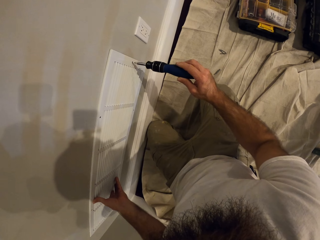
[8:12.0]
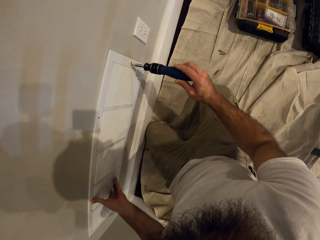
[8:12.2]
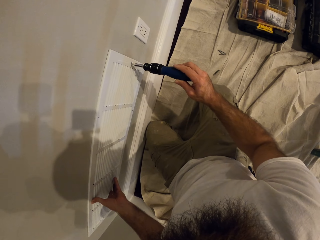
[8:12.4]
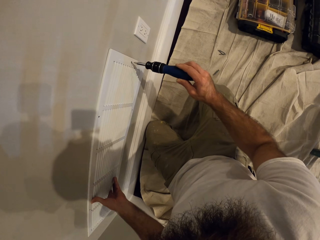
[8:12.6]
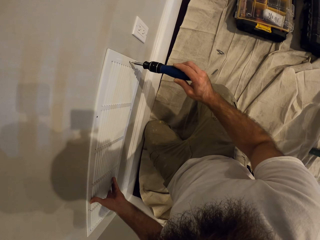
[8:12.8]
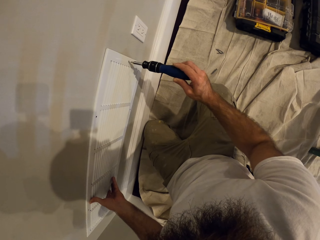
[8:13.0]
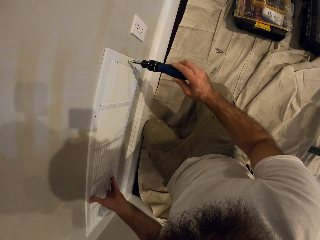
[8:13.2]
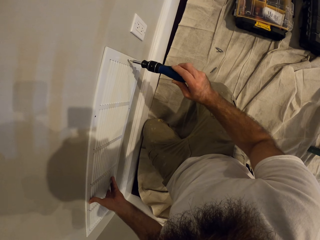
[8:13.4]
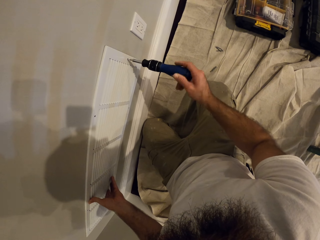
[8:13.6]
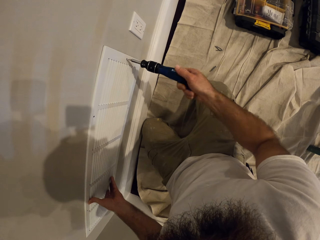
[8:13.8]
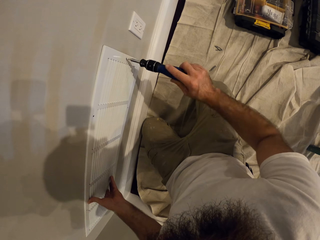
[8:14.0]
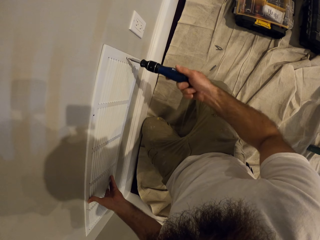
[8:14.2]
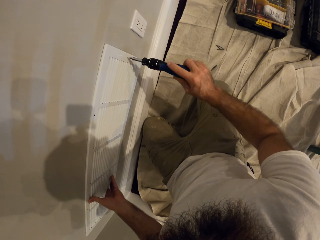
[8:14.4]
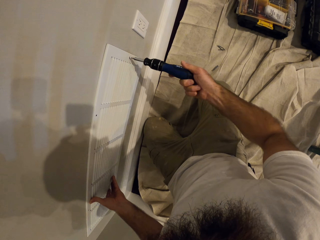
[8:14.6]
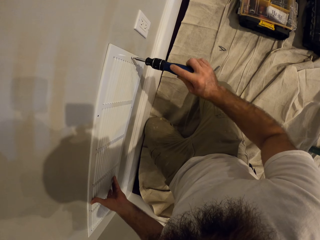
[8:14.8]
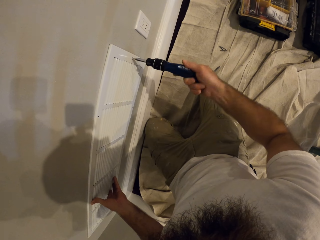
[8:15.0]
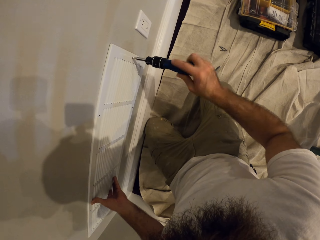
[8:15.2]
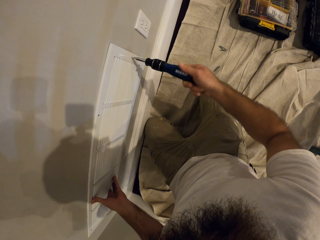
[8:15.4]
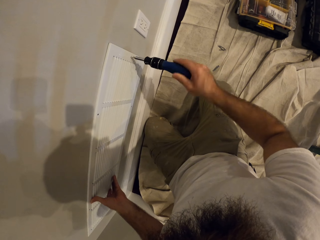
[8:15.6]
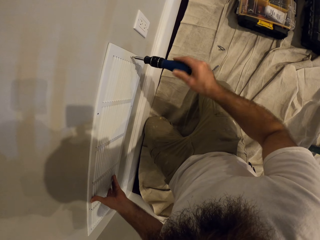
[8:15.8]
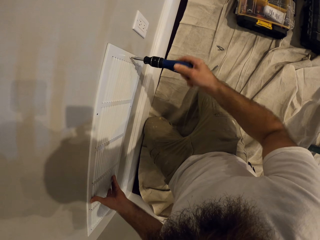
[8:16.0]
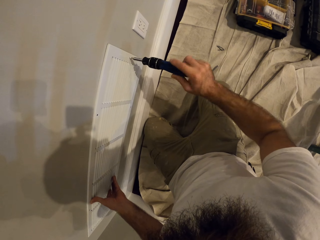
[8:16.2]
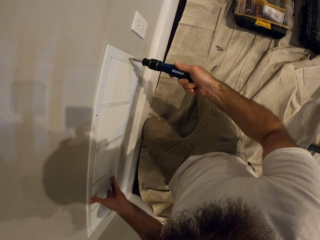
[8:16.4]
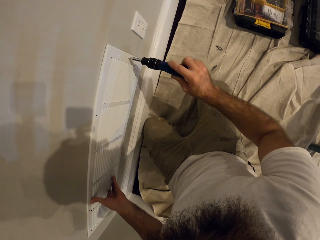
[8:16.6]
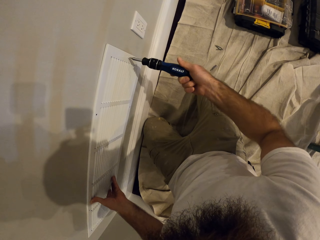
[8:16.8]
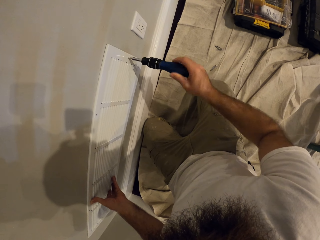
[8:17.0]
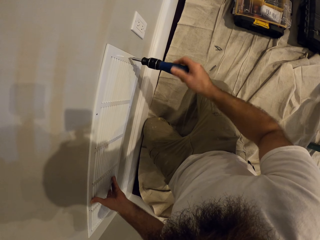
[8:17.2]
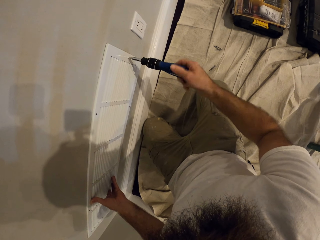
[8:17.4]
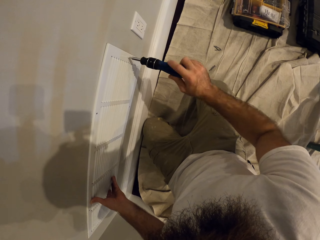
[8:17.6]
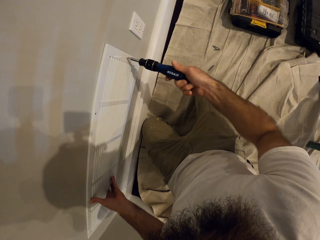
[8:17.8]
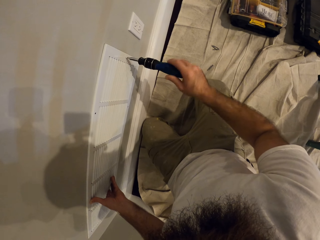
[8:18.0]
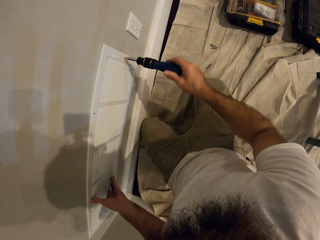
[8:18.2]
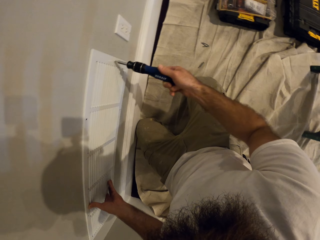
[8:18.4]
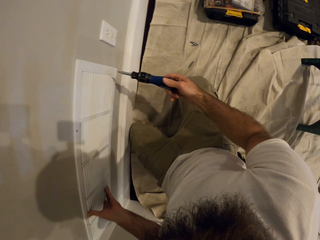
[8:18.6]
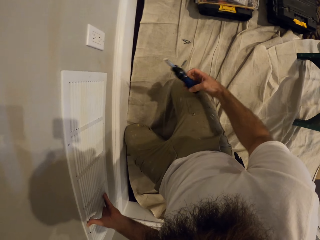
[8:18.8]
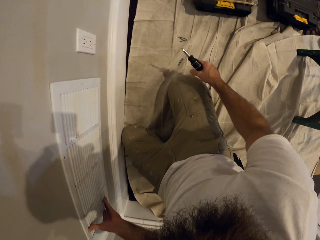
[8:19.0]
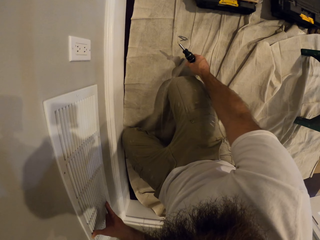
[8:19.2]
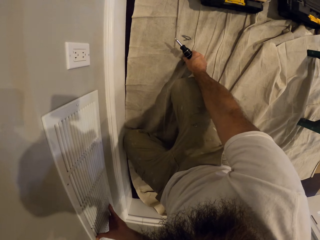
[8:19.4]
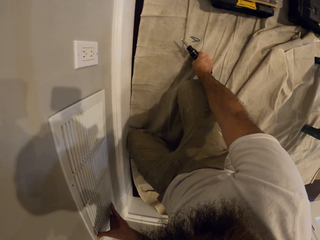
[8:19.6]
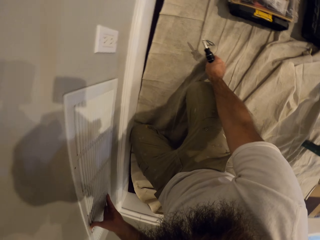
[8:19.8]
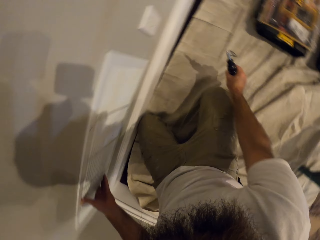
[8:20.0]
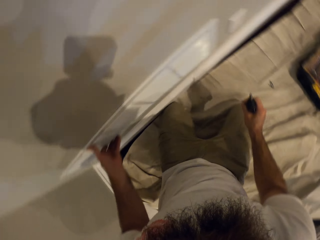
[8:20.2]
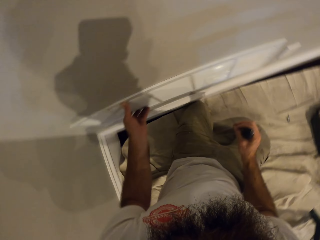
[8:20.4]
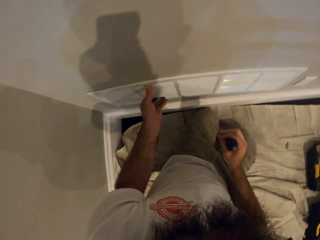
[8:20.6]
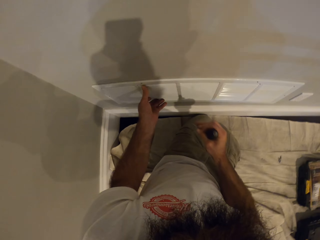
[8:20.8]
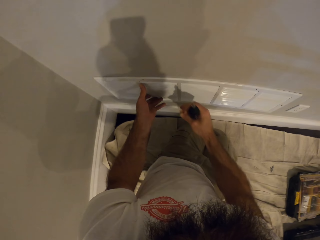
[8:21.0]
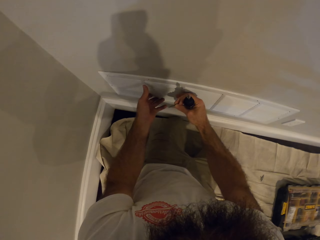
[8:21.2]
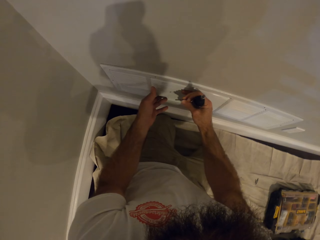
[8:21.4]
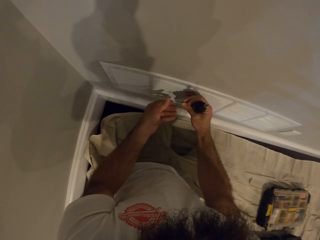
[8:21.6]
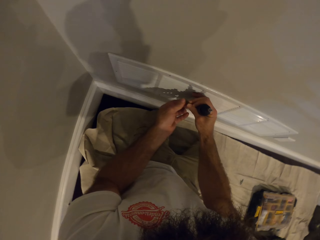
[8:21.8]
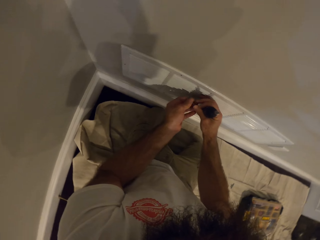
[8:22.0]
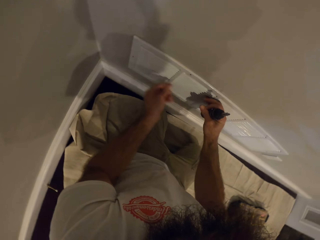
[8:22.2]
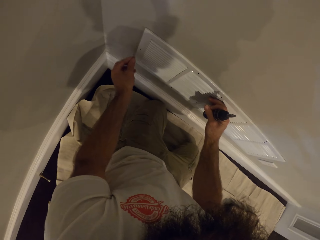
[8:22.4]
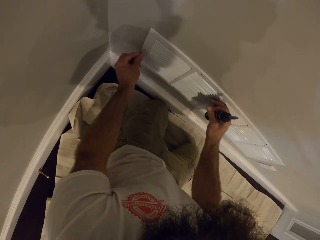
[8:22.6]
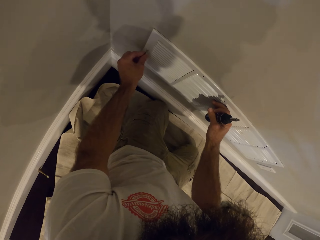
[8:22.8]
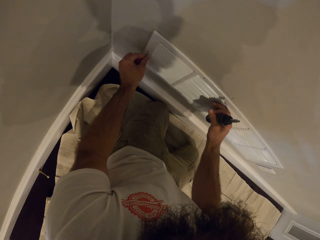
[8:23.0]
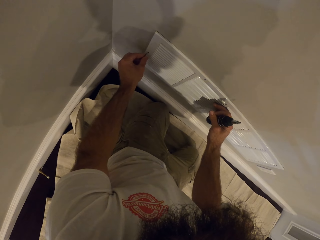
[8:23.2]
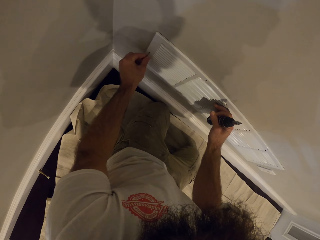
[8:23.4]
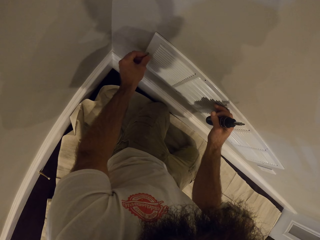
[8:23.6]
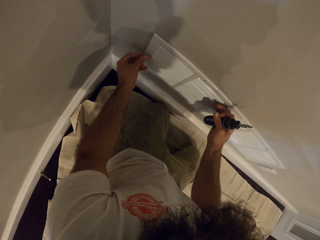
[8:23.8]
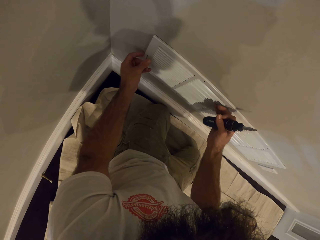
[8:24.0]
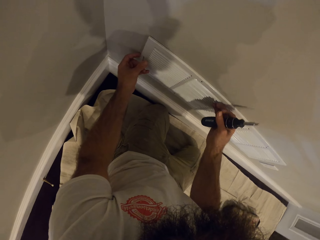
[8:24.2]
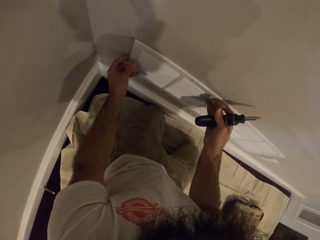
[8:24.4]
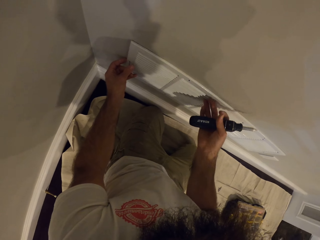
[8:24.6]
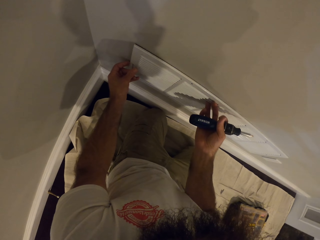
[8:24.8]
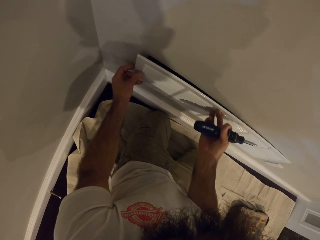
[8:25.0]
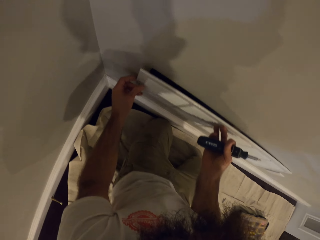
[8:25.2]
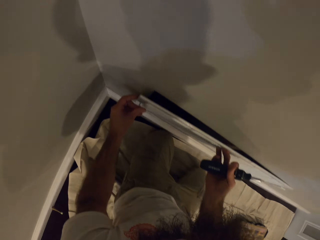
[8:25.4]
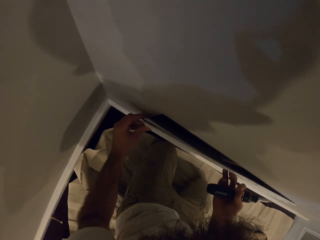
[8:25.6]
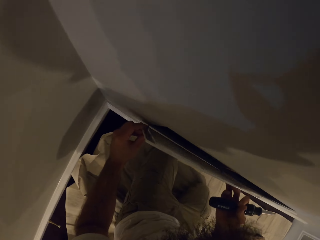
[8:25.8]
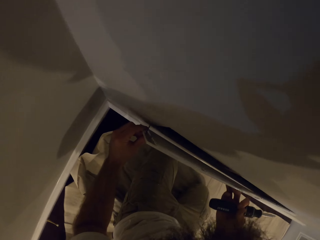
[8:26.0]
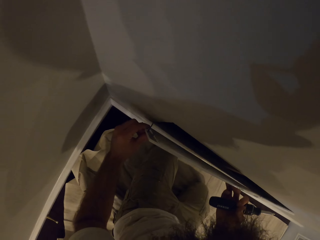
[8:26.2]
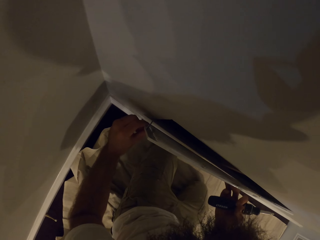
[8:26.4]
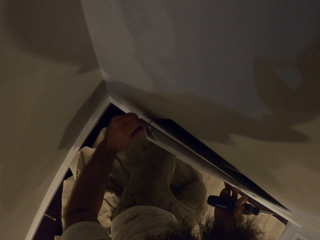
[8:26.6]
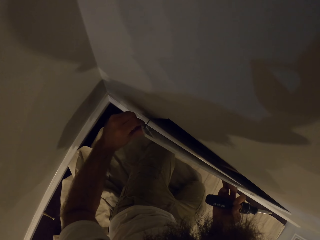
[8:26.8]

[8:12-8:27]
The camera wearer picks up a screw from the floor with his right hand. He passes the screw to his left hand. He rests the air vent cover on his right hand. He fits the screw into the air vent cover with his left hand.

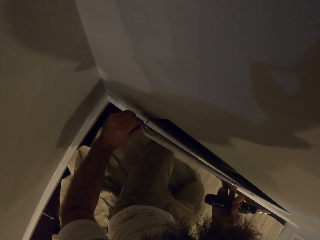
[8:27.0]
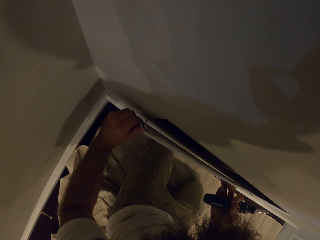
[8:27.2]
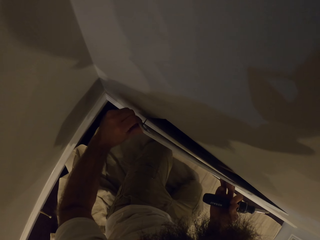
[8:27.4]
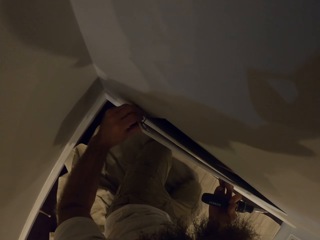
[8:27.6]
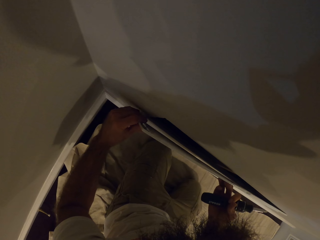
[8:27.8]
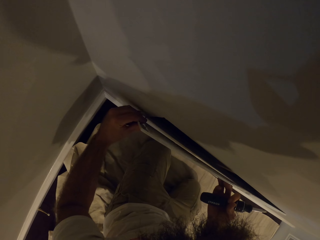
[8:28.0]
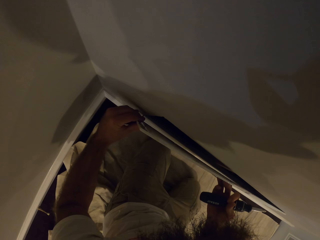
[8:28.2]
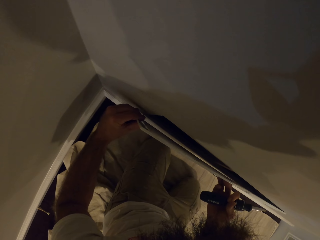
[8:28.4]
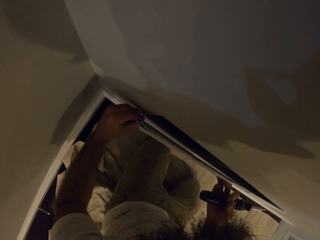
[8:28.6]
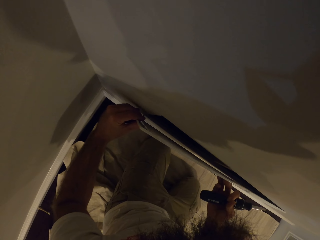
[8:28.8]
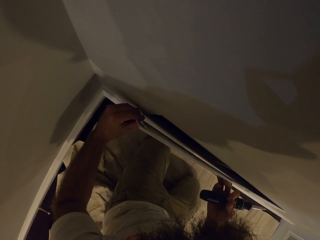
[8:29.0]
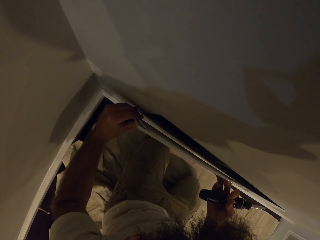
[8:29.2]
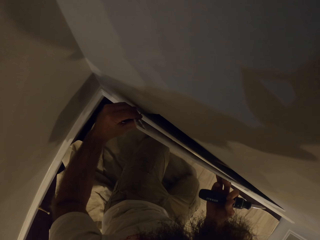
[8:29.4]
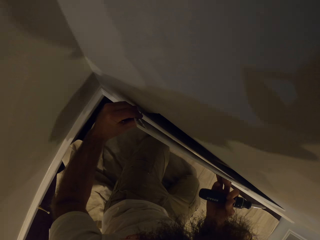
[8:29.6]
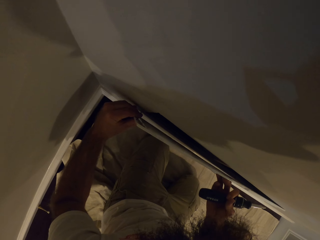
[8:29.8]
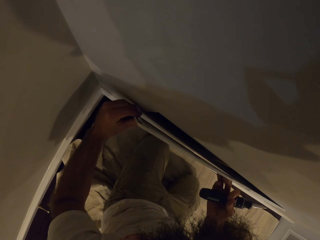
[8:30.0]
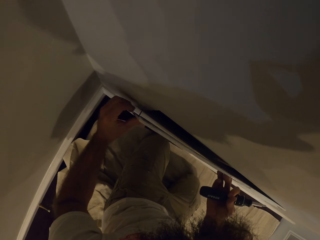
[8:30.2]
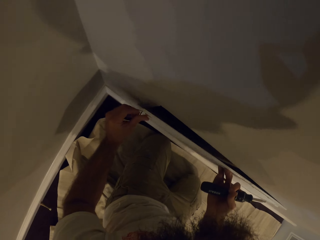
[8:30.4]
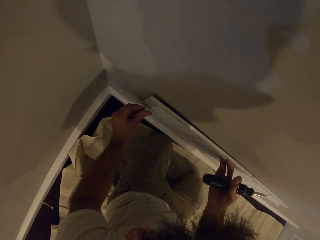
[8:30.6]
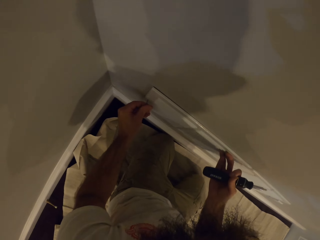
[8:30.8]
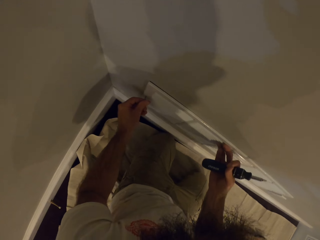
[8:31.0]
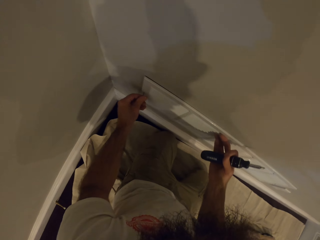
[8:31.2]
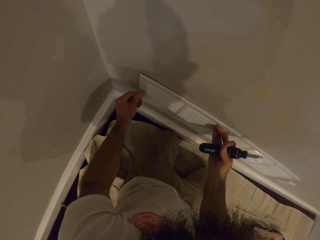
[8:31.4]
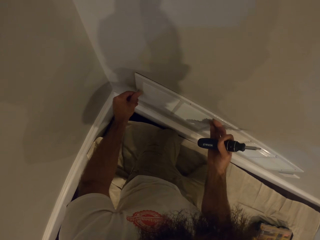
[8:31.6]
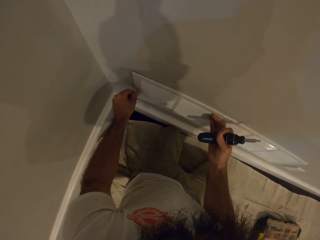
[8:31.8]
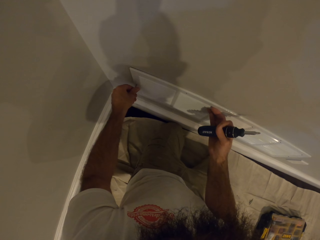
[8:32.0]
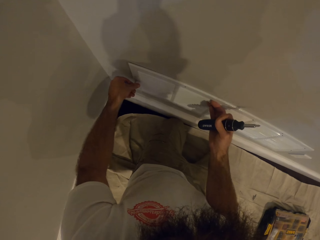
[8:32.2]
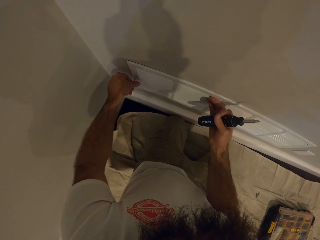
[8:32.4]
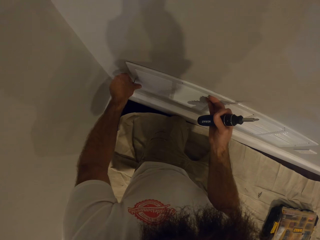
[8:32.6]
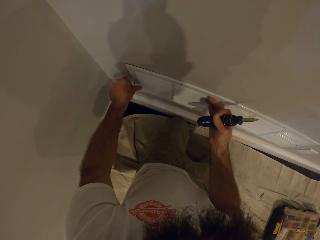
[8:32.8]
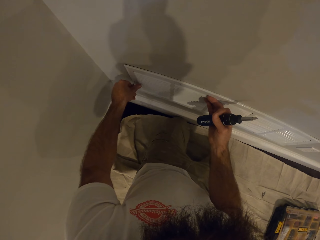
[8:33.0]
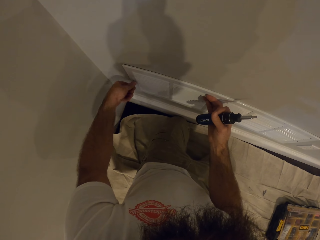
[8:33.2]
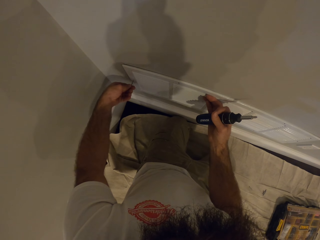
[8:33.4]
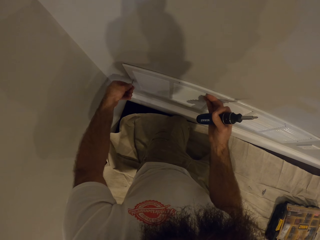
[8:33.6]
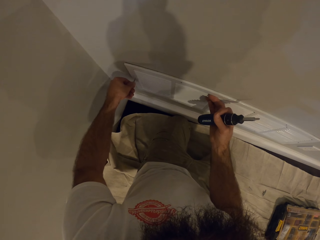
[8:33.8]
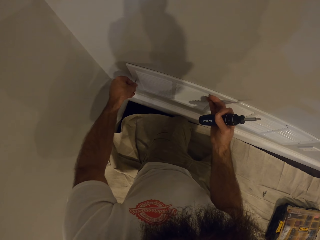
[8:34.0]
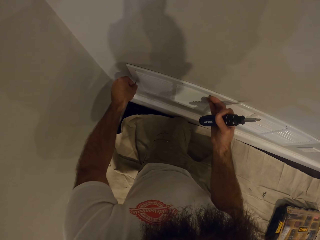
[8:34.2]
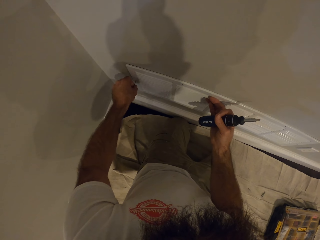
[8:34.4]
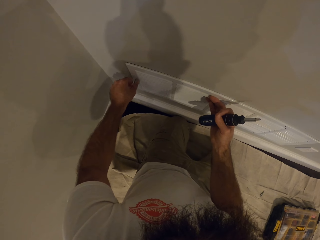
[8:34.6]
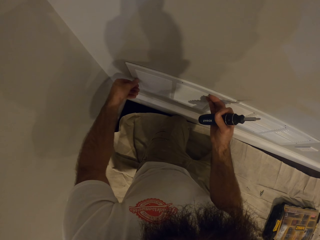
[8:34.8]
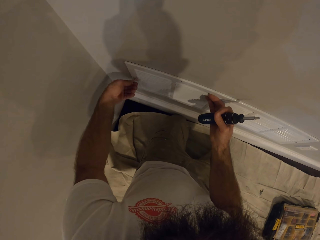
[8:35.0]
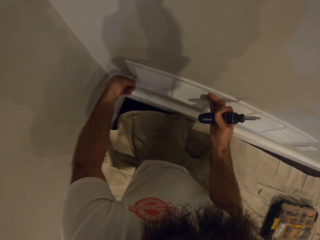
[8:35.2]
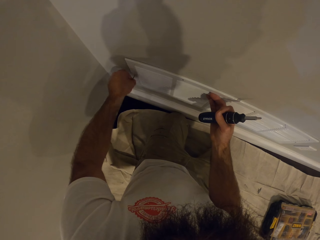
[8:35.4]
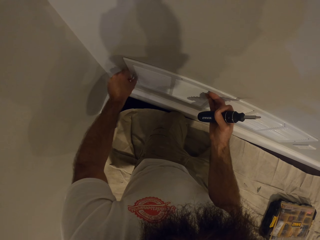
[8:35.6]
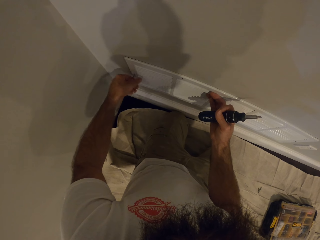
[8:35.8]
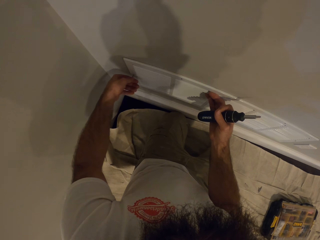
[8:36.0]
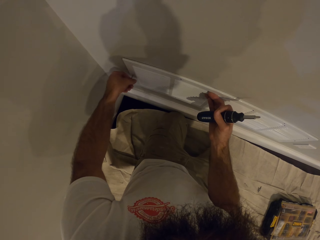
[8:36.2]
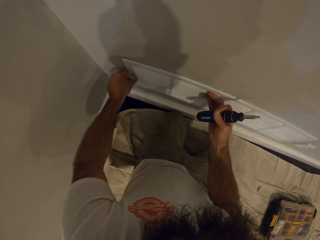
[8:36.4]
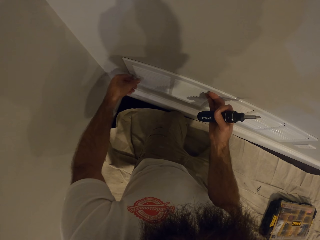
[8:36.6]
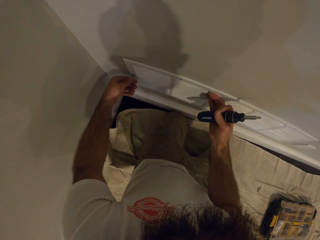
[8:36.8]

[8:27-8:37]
The camera wearer pushes the metal ventilator. He screws the air vent cover in with his left hand.
